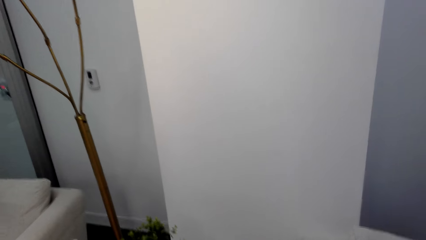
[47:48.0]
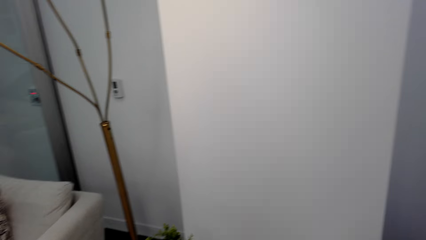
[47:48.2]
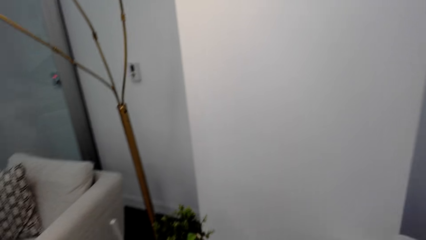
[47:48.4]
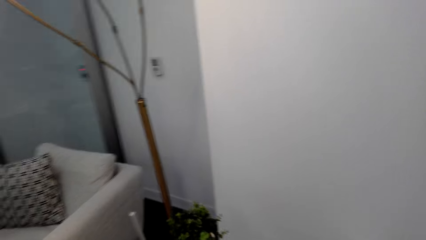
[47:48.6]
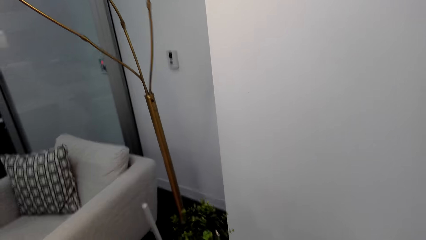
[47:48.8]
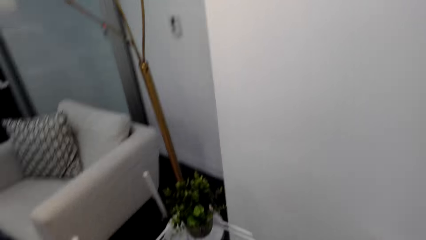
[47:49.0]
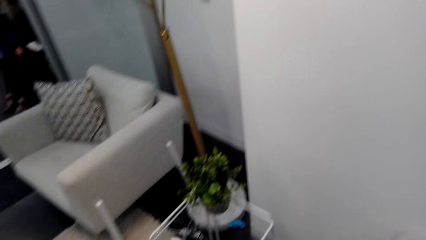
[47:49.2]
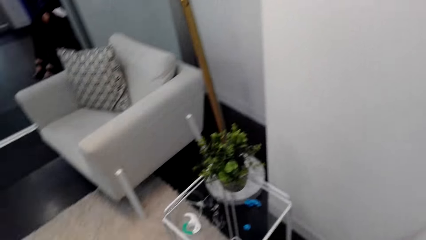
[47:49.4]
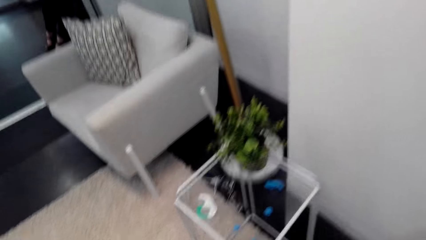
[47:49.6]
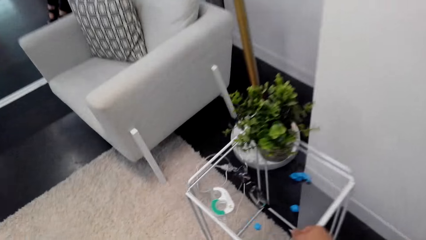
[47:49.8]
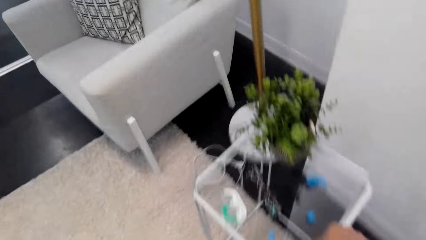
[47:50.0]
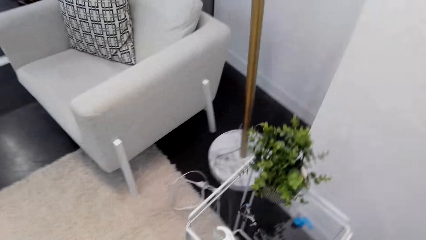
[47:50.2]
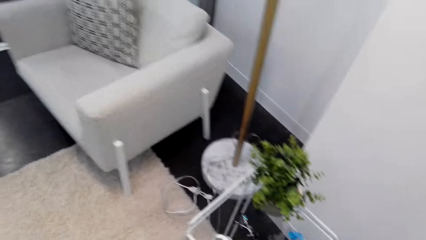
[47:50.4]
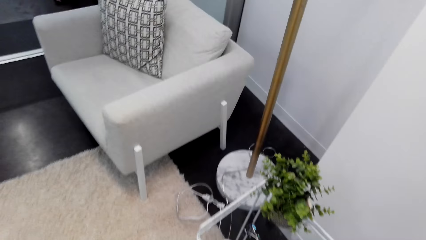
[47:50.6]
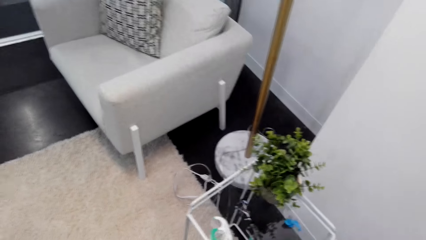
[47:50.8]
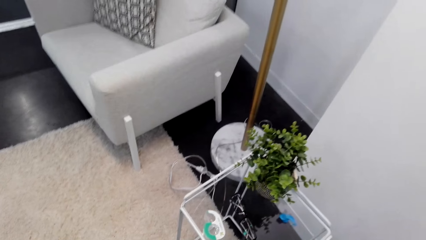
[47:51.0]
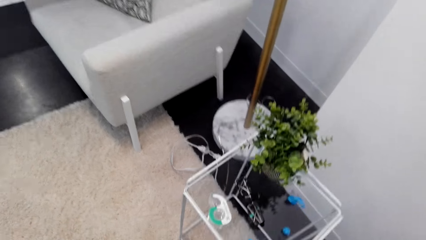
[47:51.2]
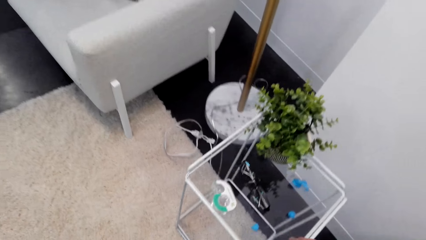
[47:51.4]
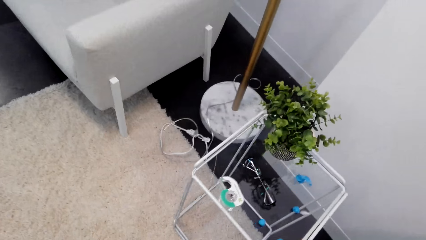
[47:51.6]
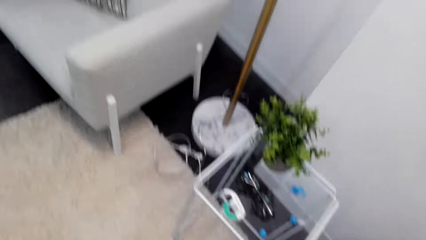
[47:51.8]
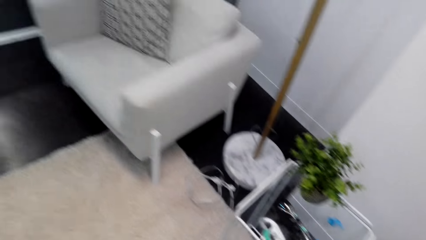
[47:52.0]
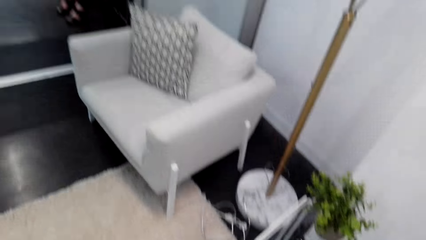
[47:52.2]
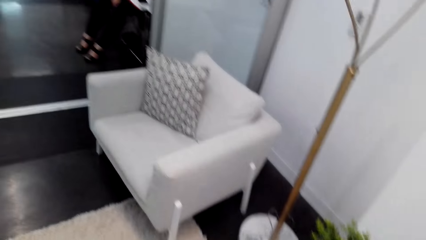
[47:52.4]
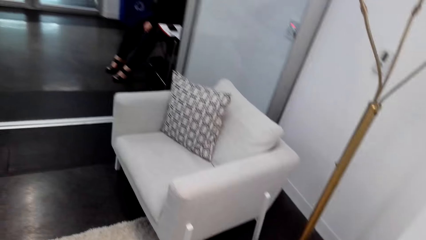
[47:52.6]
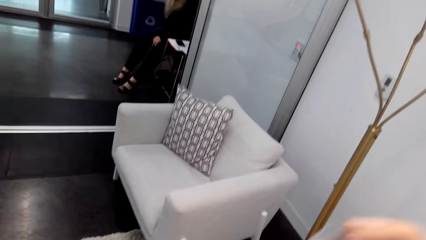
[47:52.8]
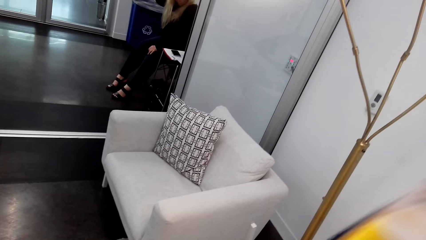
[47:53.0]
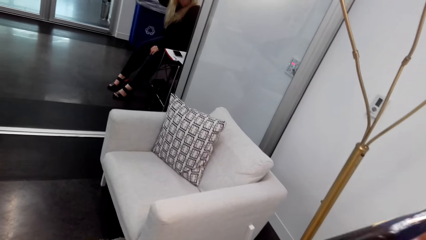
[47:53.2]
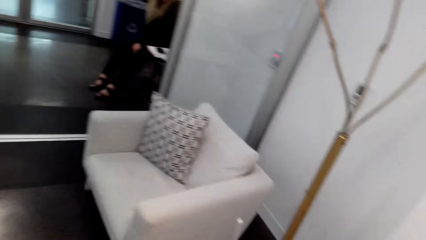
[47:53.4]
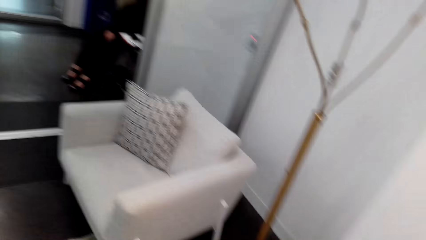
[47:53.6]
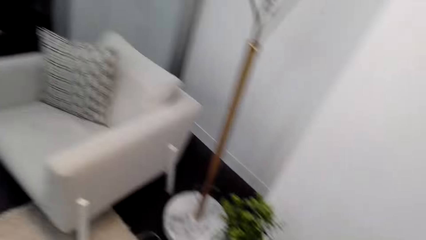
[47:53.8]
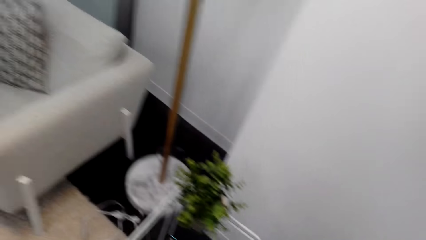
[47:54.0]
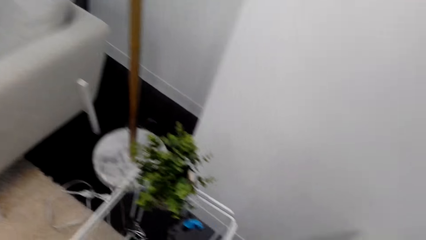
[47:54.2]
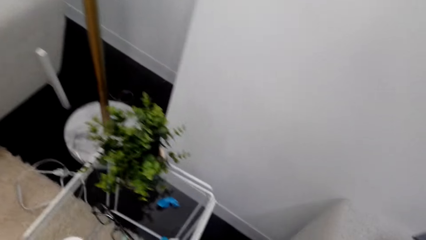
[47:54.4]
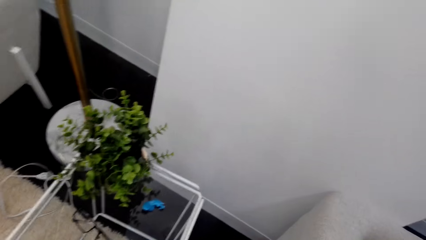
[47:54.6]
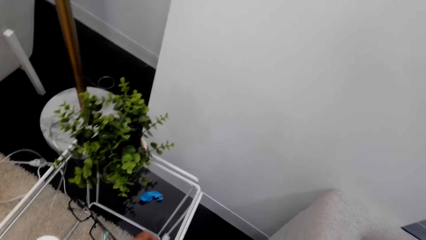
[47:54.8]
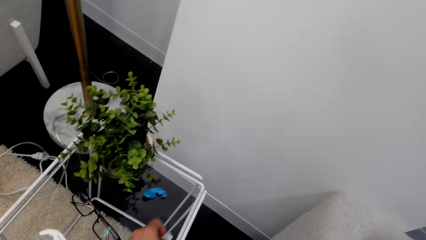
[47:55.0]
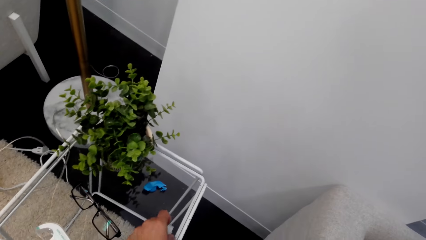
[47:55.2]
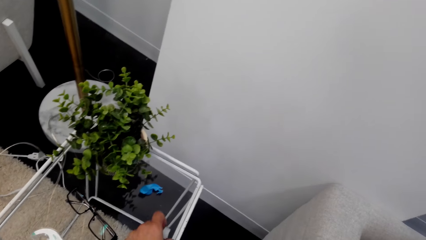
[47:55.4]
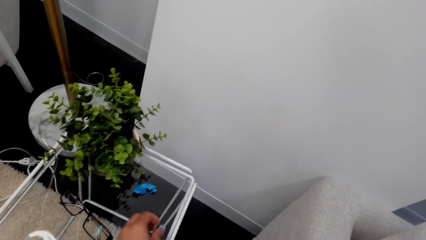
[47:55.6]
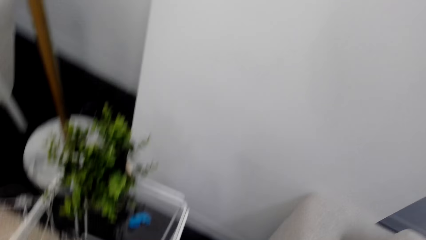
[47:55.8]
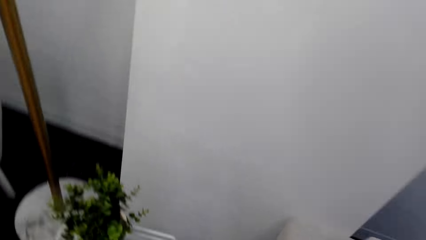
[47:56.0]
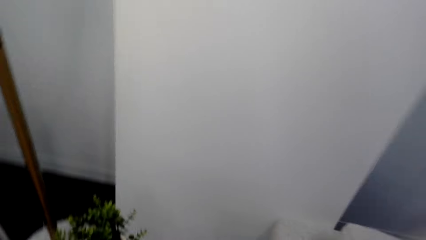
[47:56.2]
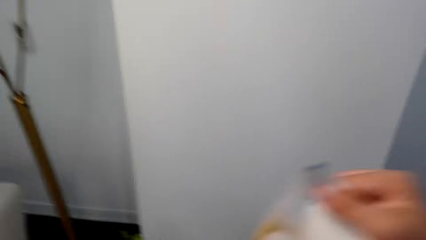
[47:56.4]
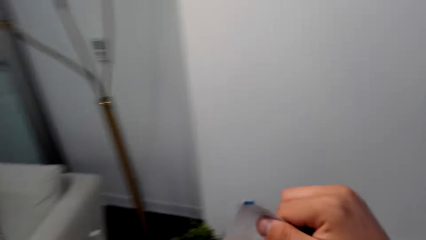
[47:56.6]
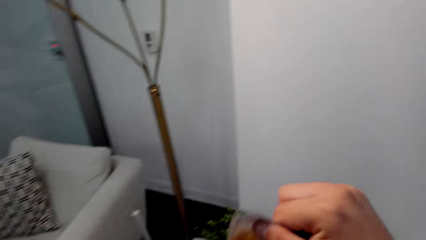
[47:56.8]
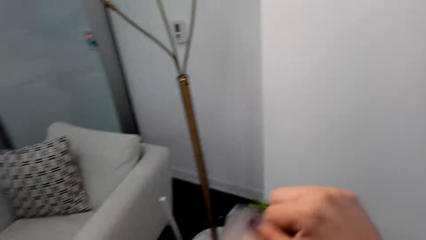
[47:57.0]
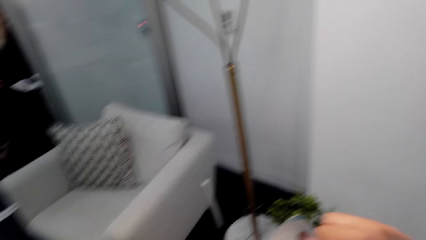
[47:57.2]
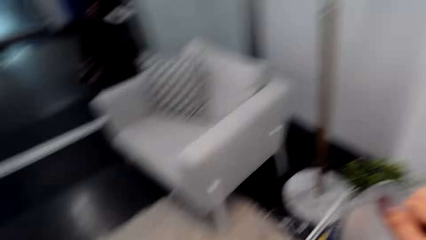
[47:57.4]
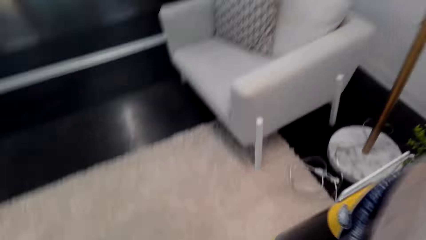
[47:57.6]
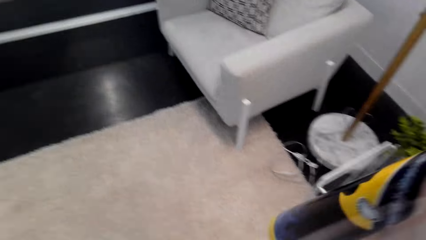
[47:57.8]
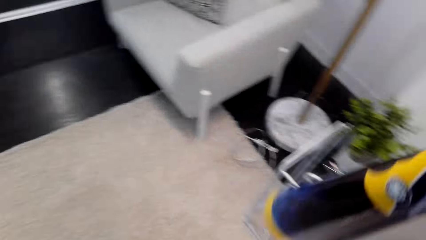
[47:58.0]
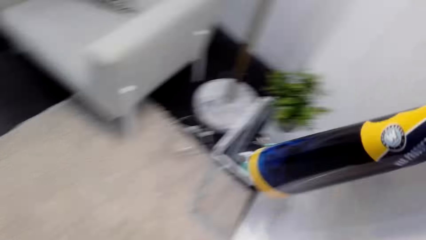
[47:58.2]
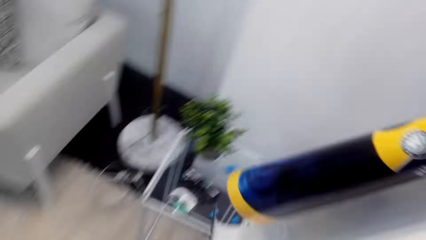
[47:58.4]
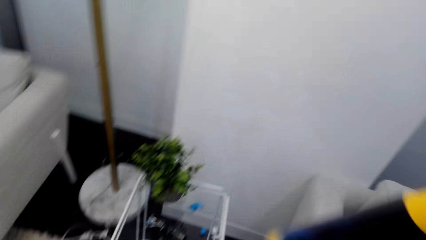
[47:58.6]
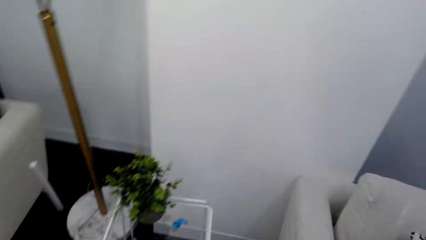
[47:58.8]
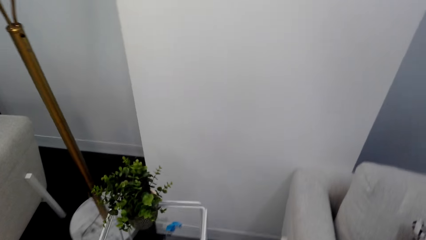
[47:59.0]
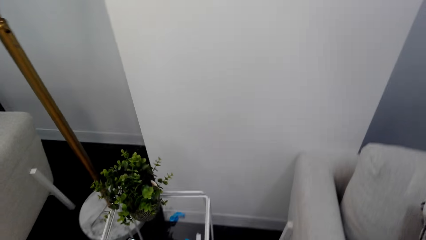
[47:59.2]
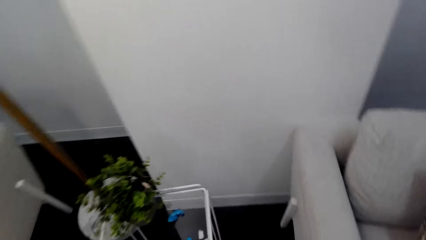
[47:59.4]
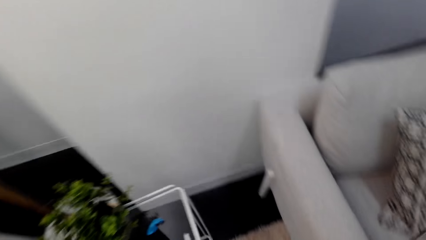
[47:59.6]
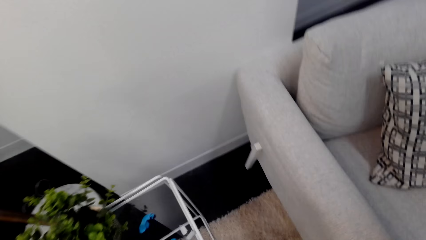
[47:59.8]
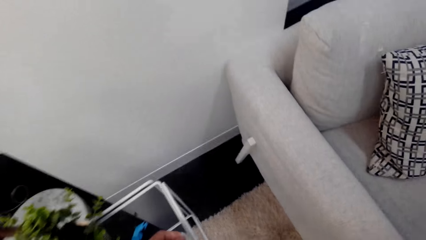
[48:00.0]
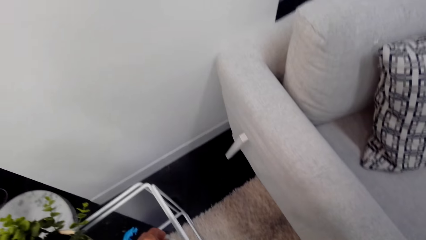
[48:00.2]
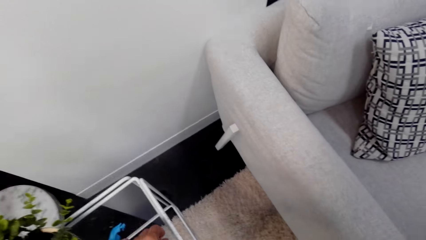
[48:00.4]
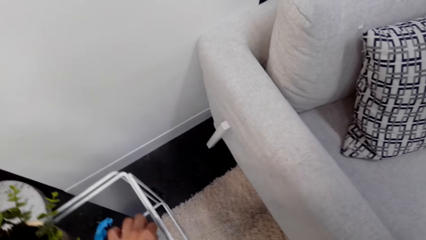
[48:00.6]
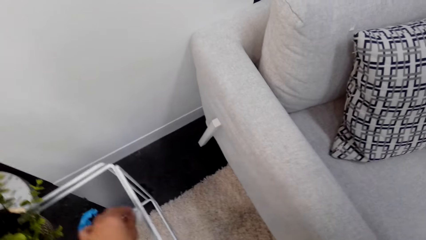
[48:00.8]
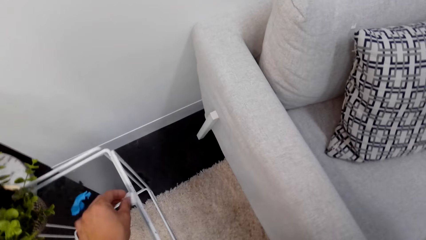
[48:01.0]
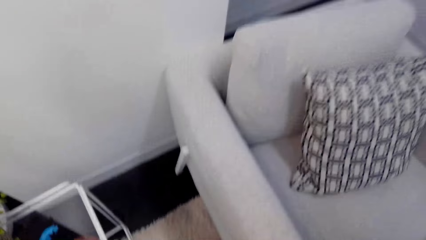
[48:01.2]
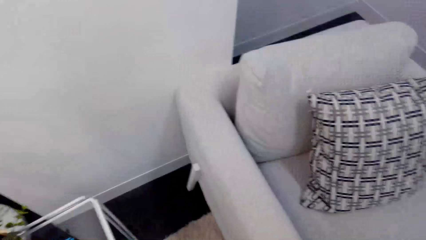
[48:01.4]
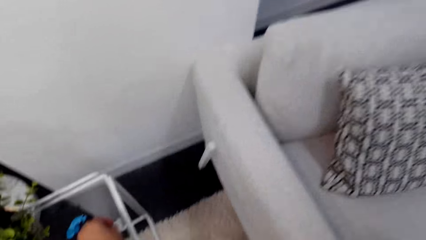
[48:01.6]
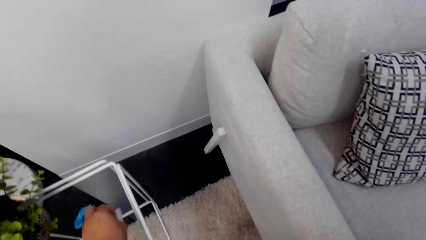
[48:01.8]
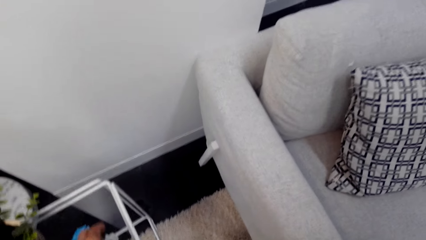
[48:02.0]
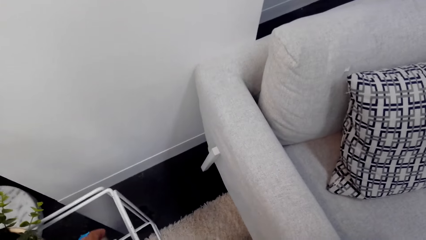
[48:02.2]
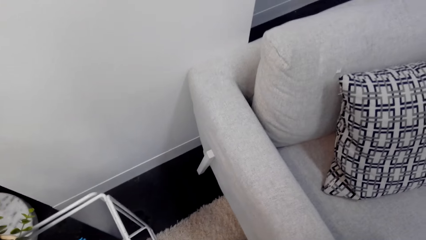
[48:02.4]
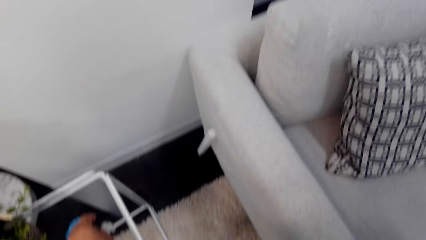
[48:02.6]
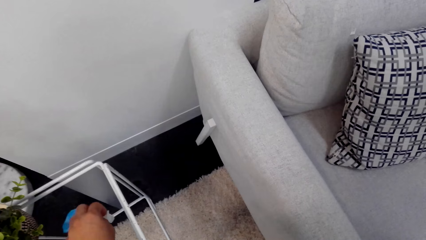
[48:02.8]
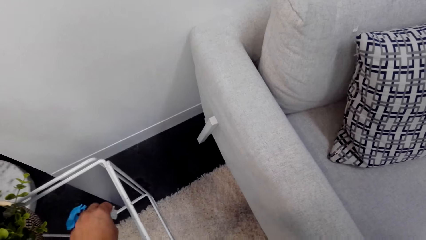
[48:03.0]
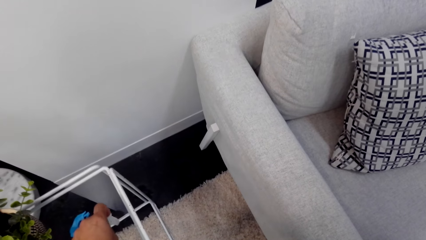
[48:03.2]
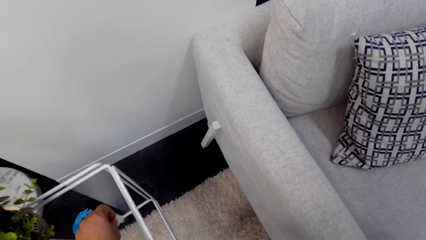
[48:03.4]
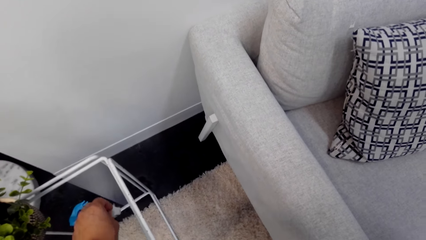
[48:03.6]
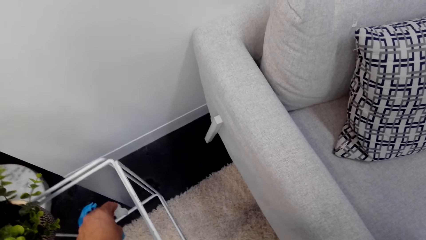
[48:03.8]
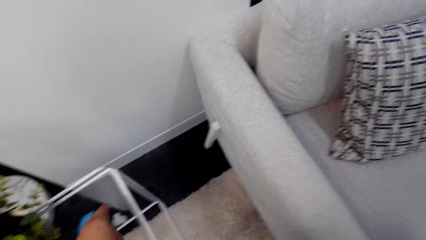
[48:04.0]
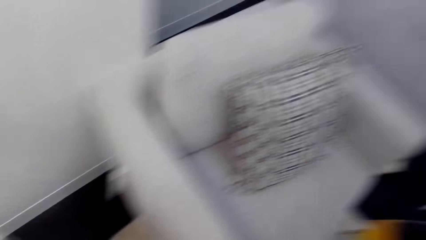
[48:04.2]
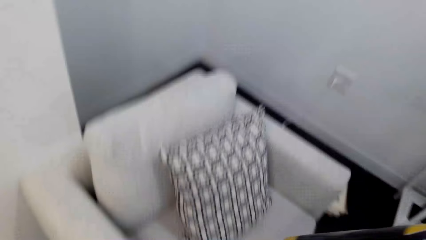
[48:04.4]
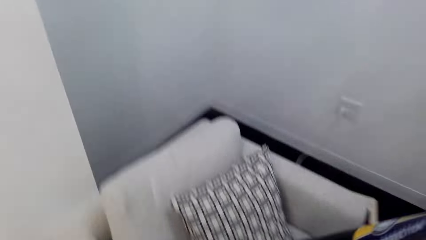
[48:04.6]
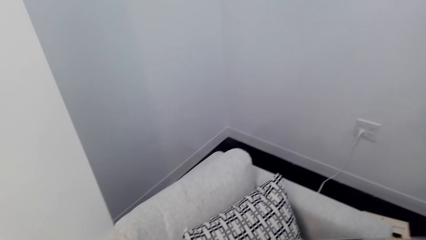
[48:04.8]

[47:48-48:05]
The camera wearer walks around the room. They do something. They pick a wallpaper.
